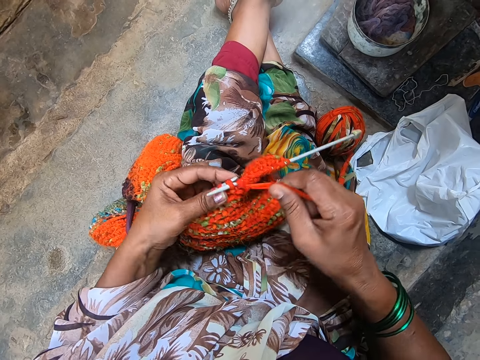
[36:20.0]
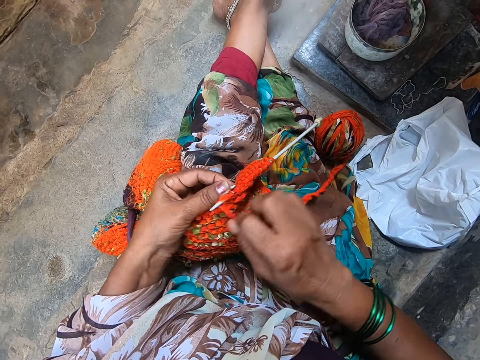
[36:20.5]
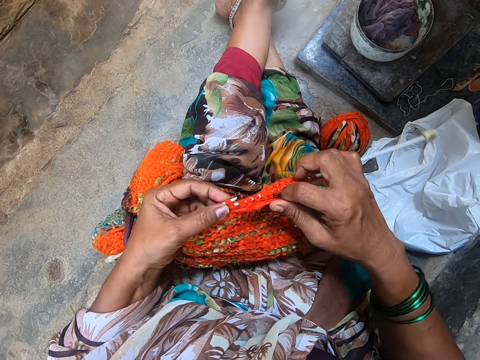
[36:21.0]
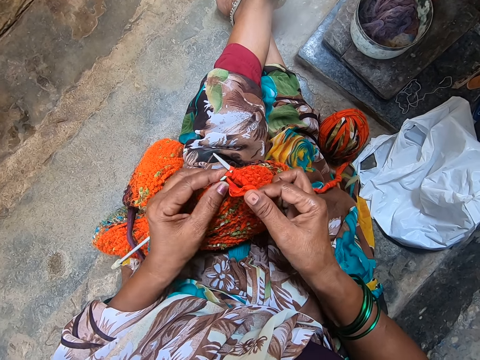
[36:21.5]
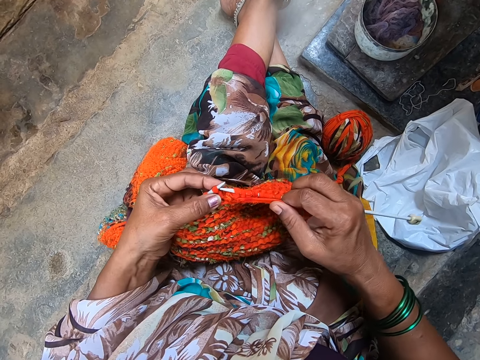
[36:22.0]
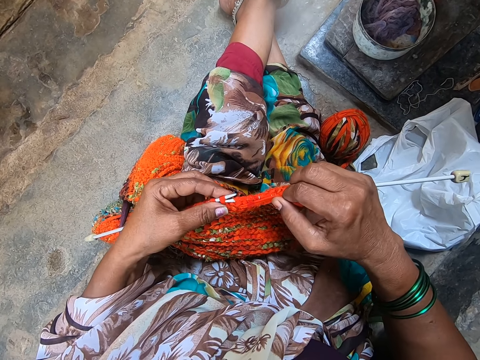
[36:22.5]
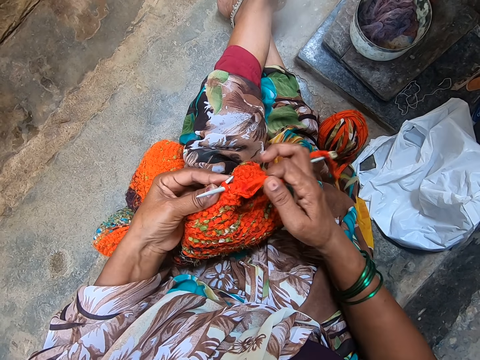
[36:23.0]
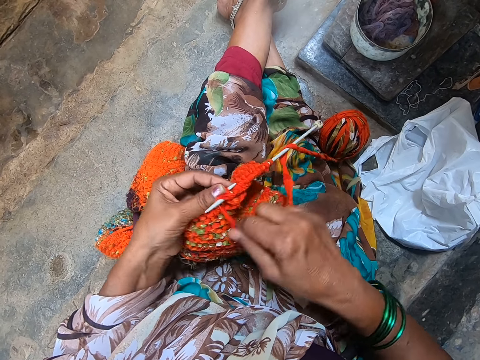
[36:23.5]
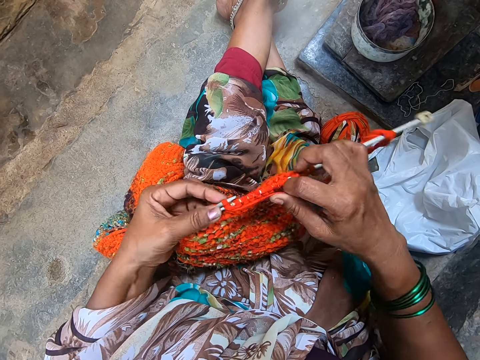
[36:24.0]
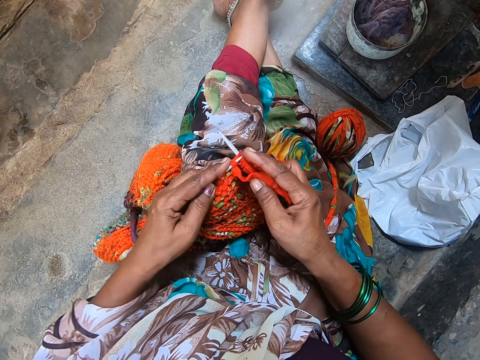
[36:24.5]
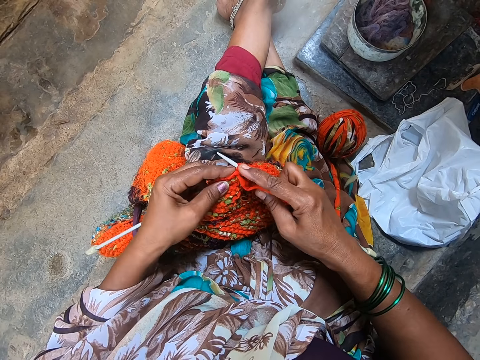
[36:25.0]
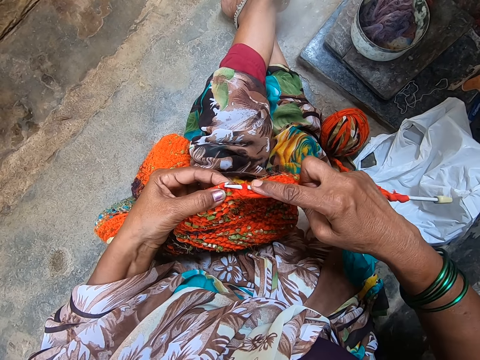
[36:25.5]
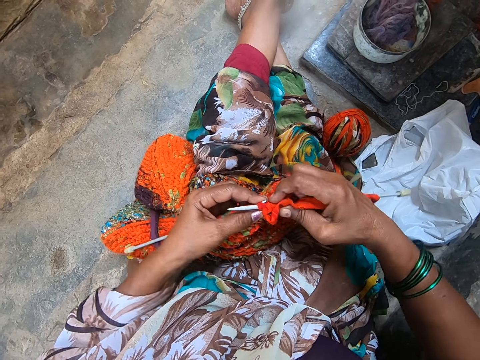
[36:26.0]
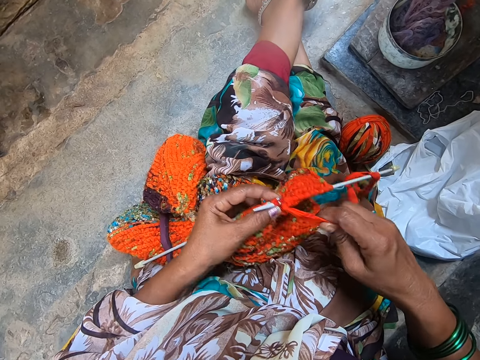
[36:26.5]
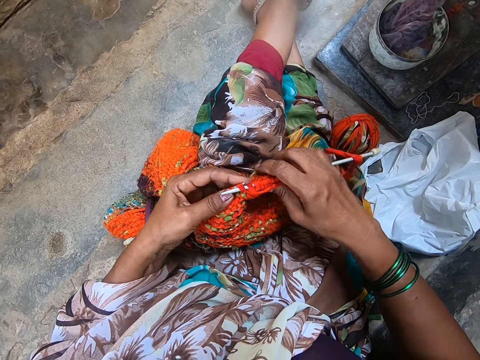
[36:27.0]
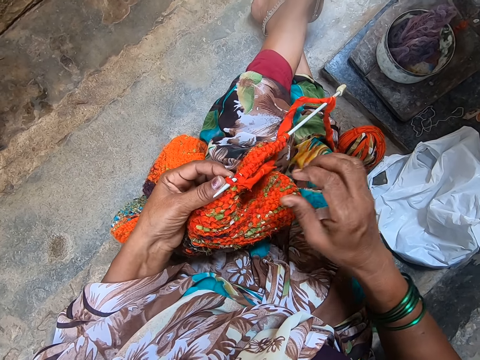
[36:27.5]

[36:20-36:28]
The camera wearer coils a knitting thread on a knitting needle. They knit a piece of fabric with the knitting needle. They knit the piece of fabric with the knitting needle again.

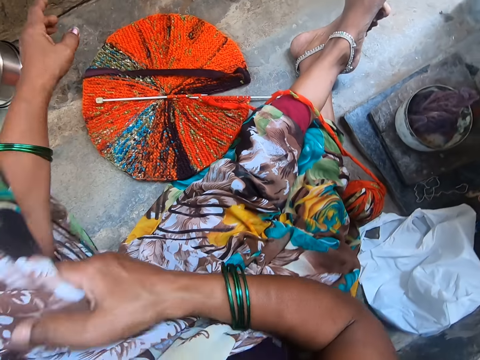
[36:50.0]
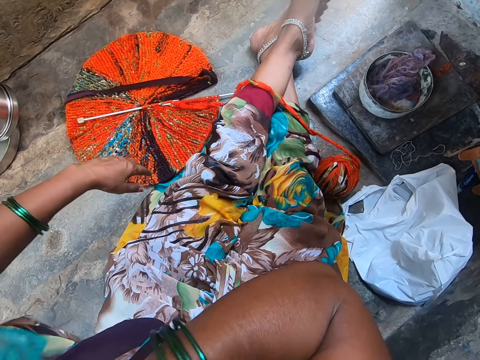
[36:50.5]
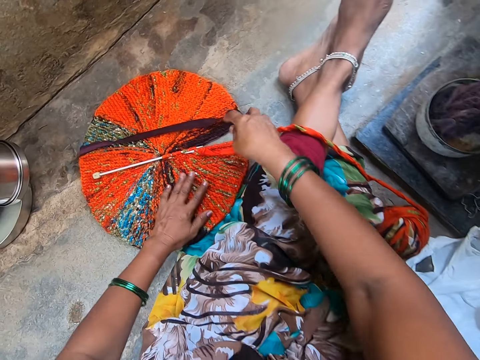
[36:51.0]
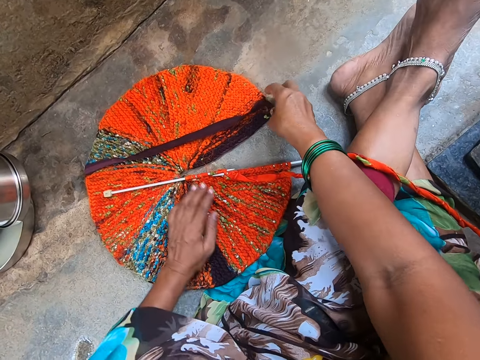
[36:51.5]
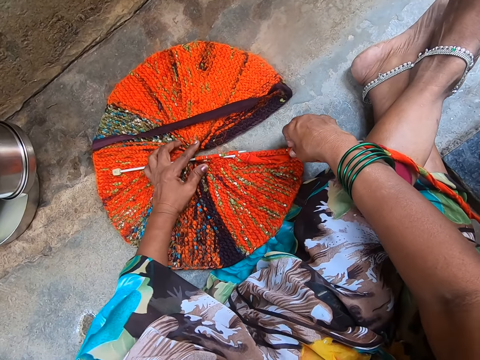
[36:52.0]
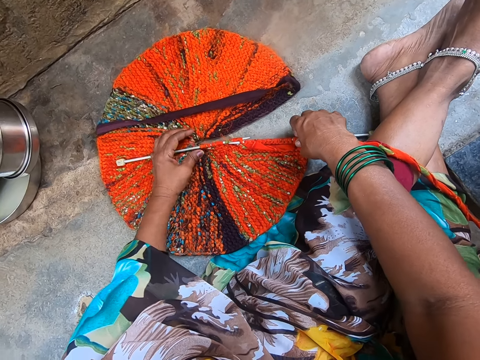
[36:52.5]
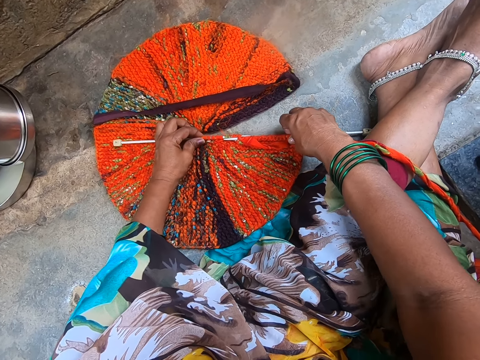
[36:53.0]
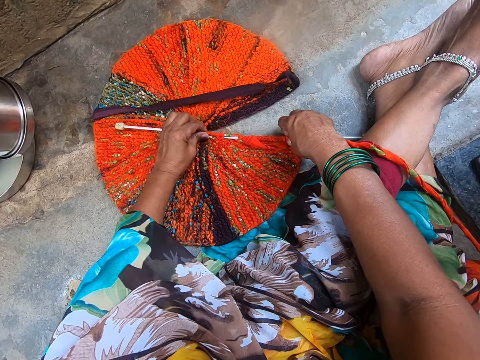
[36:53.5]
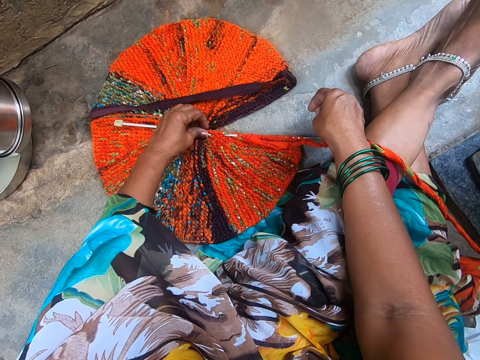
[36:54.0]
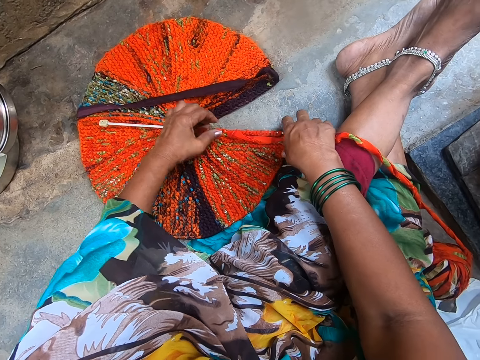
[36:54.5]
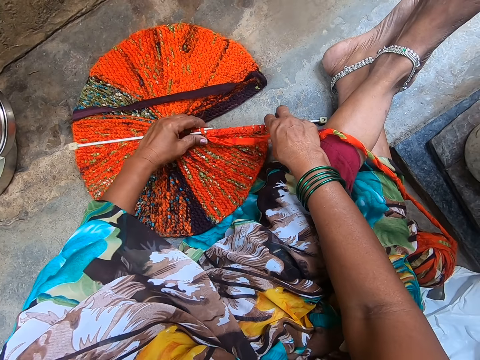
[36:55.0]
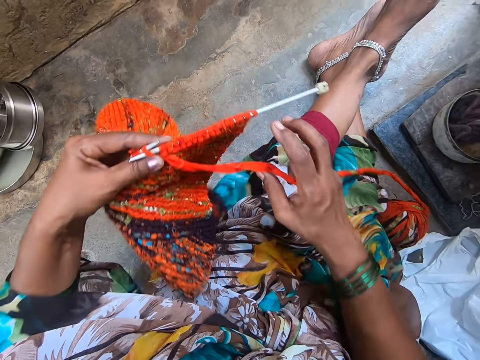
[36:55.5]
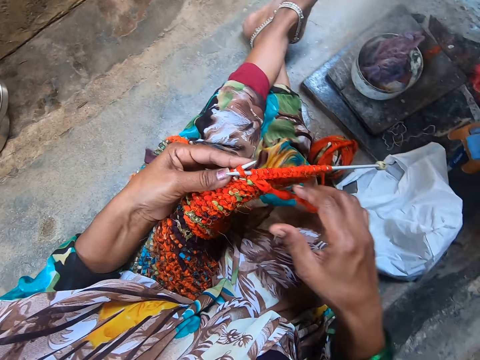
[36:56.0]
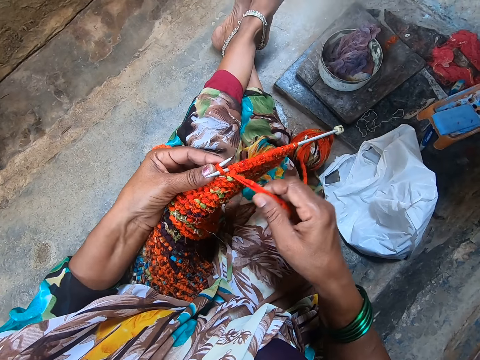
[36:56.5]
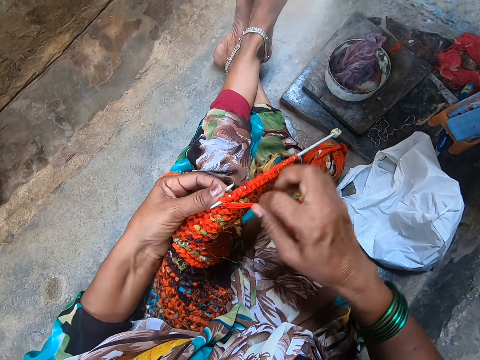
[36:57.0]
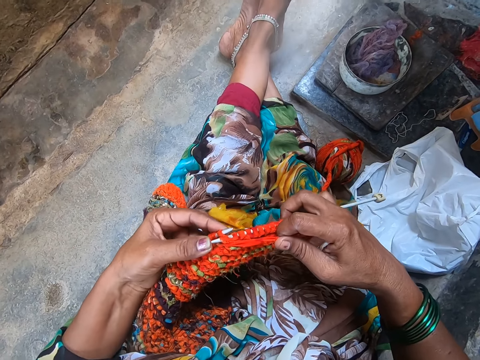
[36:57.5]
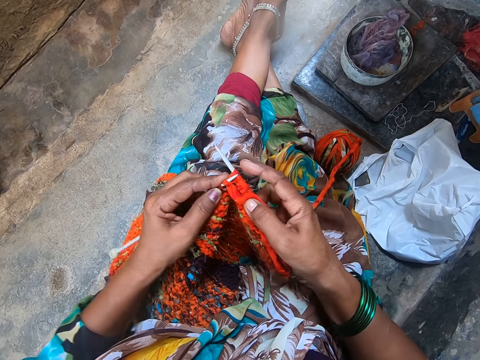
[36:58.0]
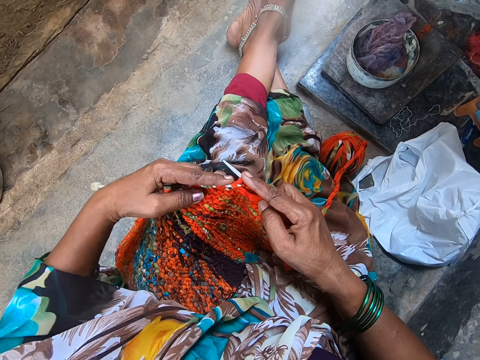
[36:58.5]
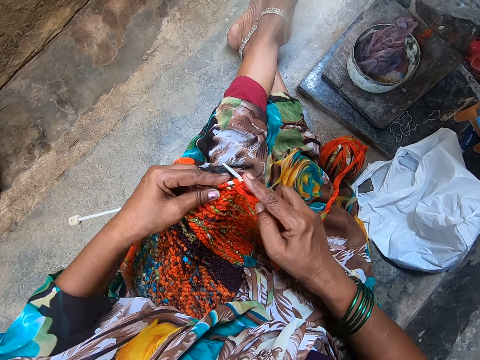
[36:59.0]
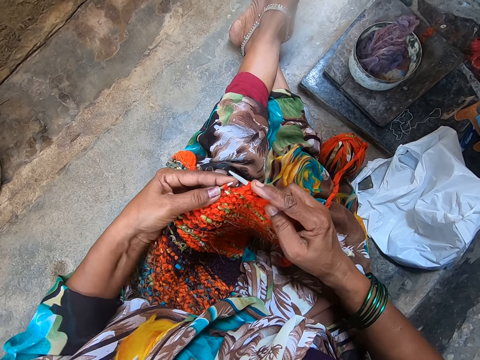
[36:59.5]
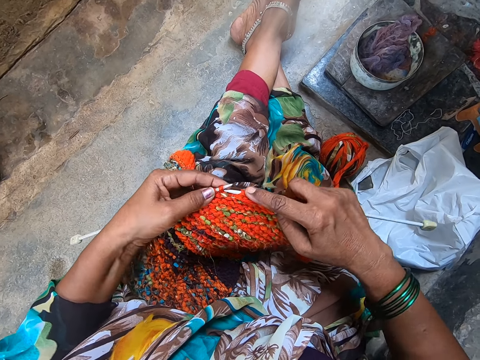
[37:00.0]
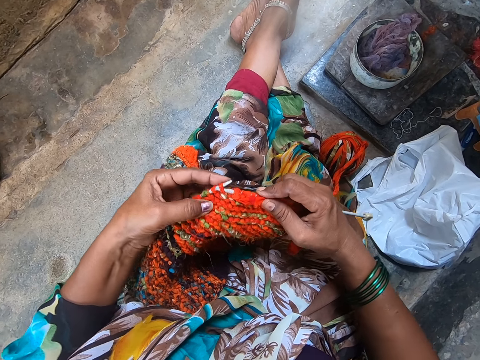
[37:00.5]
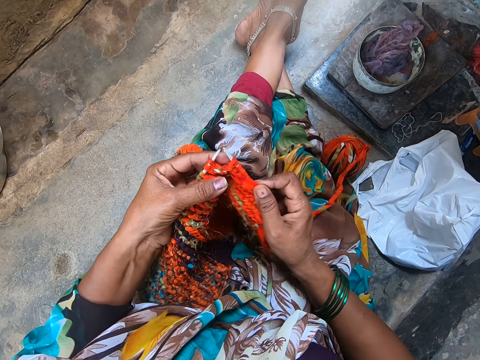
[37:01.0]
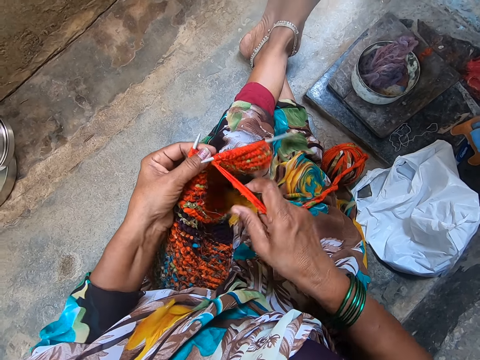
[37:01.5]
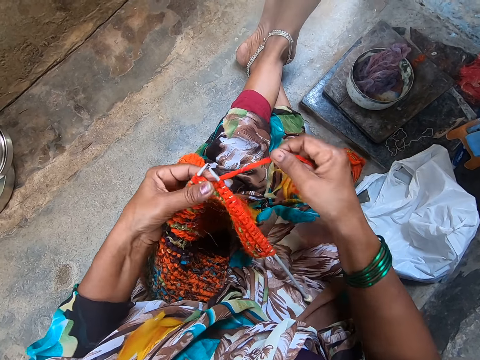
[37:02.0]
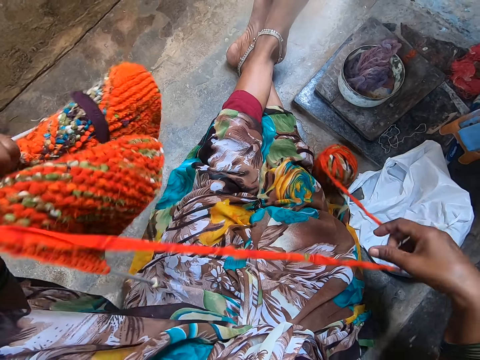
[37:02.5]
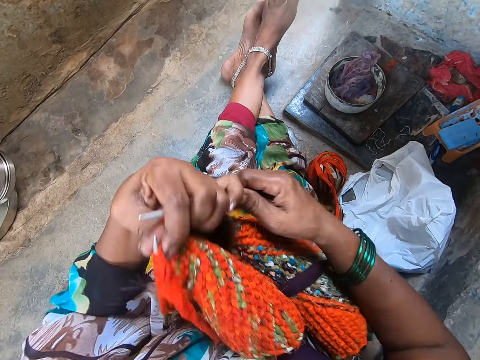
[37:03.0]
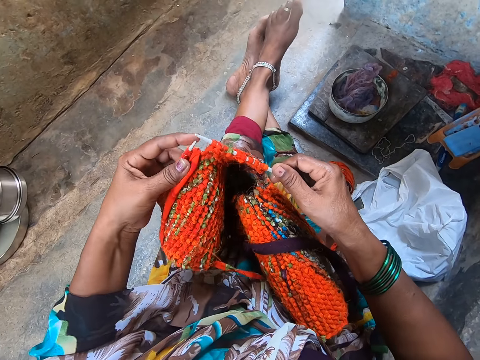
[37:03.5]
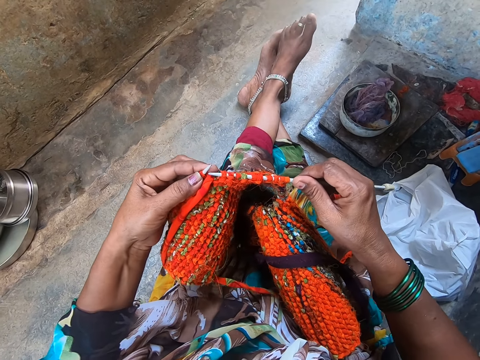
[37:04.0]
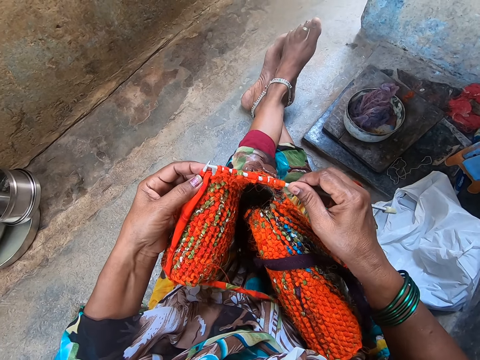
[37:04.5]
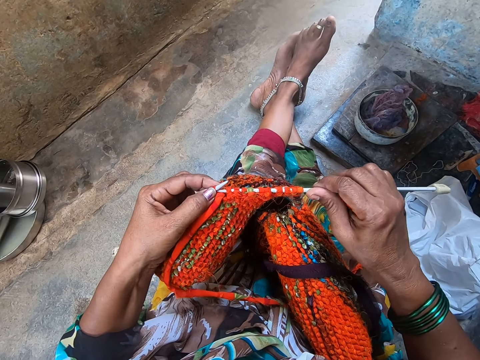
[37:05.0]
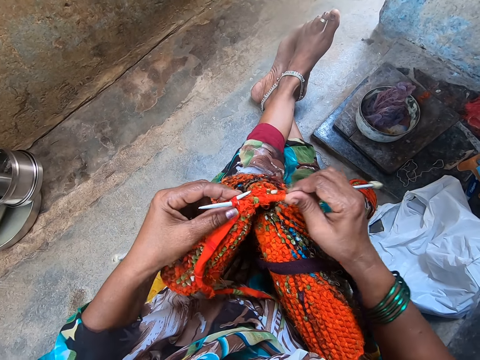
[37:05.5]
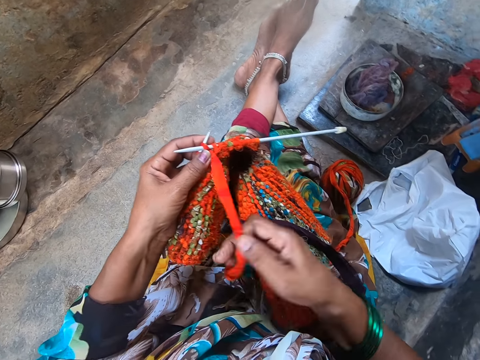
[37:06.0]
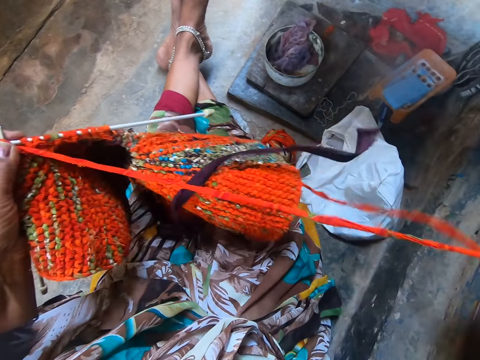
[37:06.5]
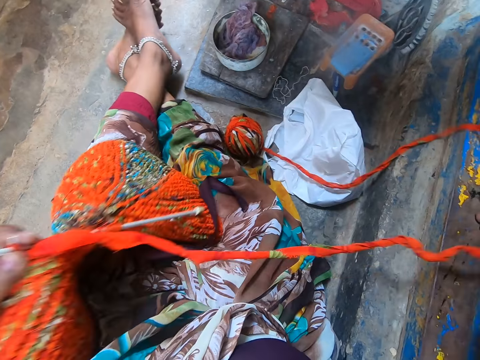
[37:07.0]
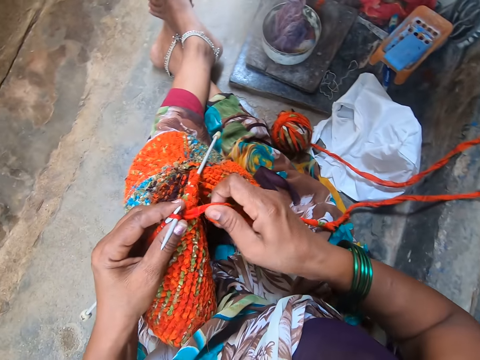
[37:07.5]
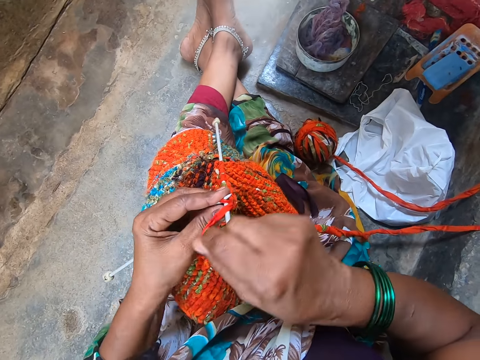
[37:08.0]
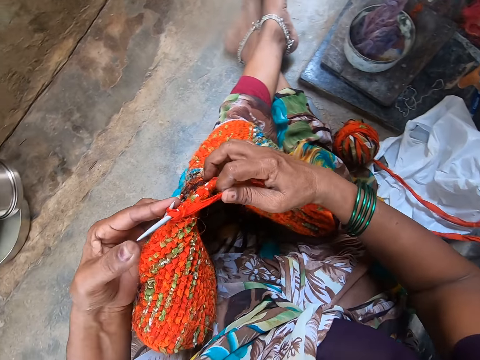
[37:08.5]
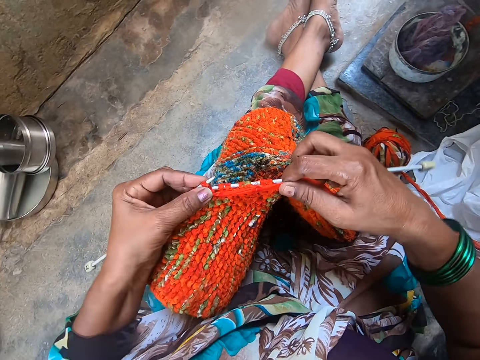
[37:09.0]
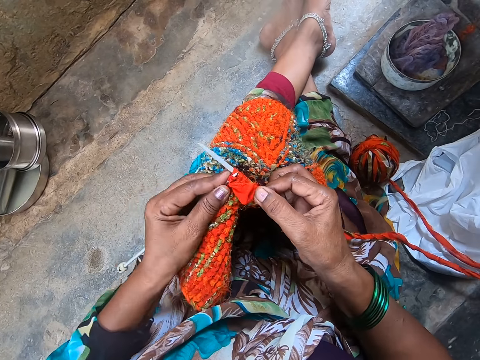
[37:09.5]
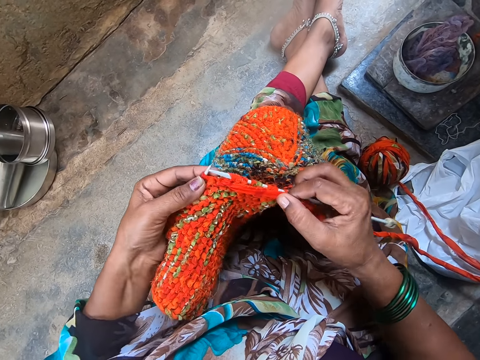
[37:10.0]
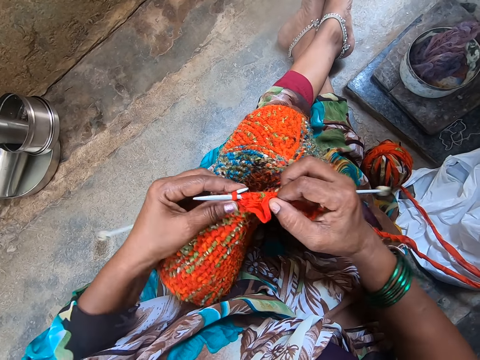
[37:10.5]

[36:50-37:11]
The camera wearer lifts their hands up from the floor. They hold the fabric on the floor. They adjust a piece of knitted fabric on the floor. They pick up the piece of knitted fabric from the floor. They coil a knitting thread on a knitting needle. They knit the piece of fabric with the knitting needle. They crochet the yarn with the crochet hook. They coil the knitting thread on the knitting needle. They pull out the knitting thread from the piece of knitted fabric. They flip the piece of knitted fabric on a lap. They knit the piece of fabric with the knitting needle. They pull out the knitting thread from the piece of knitted fabric. They coil the knitting thread on the knitting needle. They knit the piece of fabric with the knitting needle.
